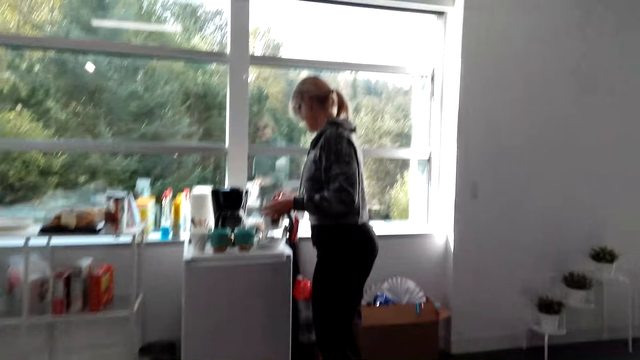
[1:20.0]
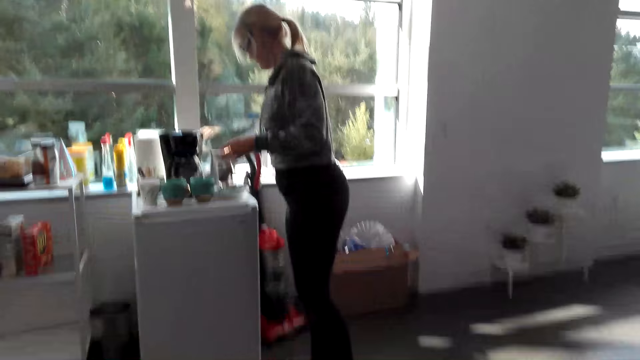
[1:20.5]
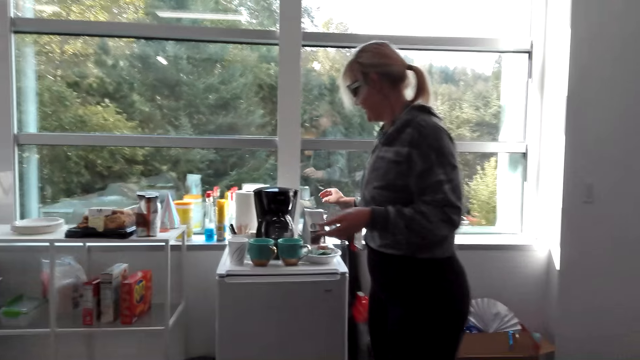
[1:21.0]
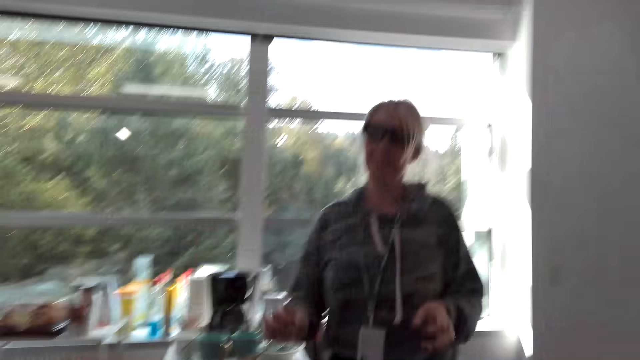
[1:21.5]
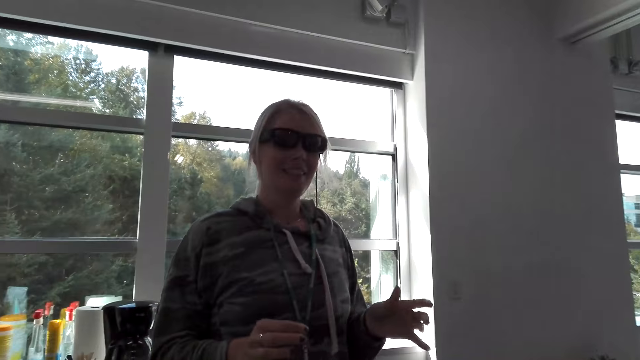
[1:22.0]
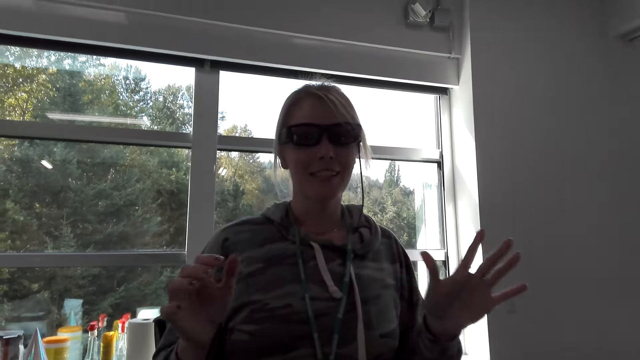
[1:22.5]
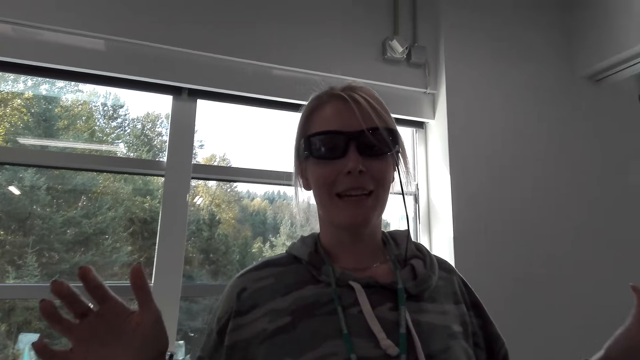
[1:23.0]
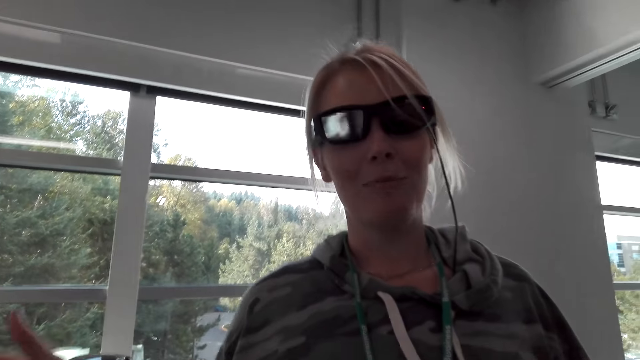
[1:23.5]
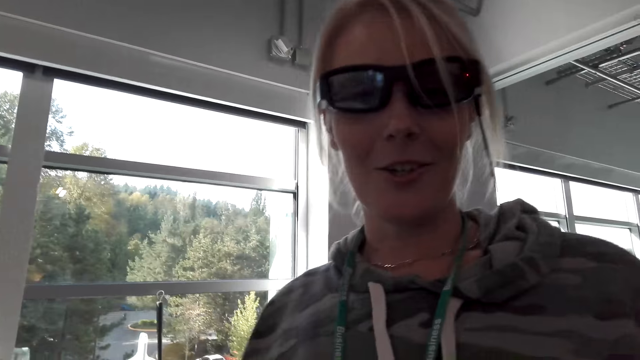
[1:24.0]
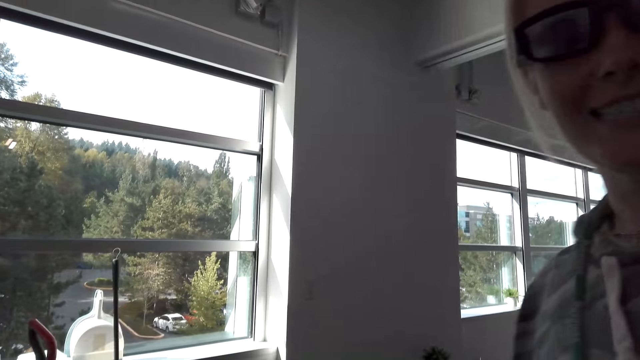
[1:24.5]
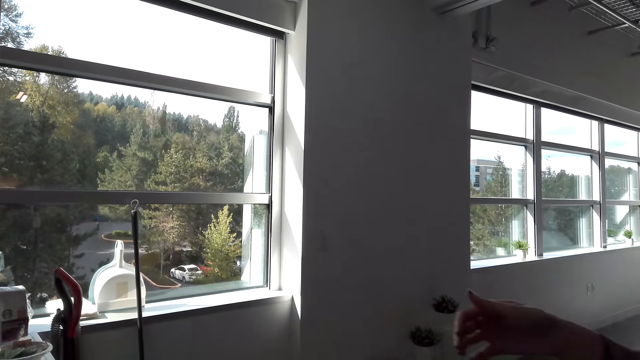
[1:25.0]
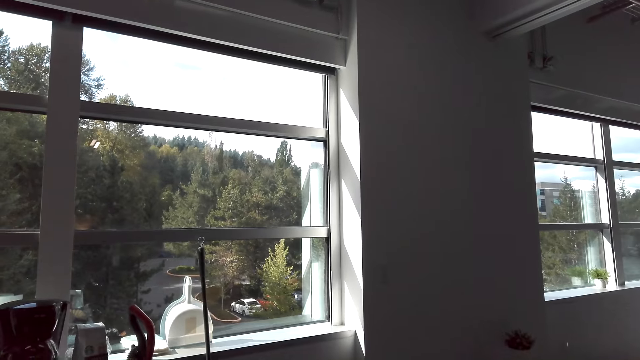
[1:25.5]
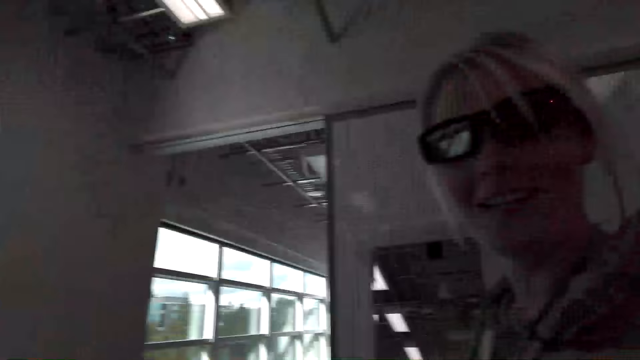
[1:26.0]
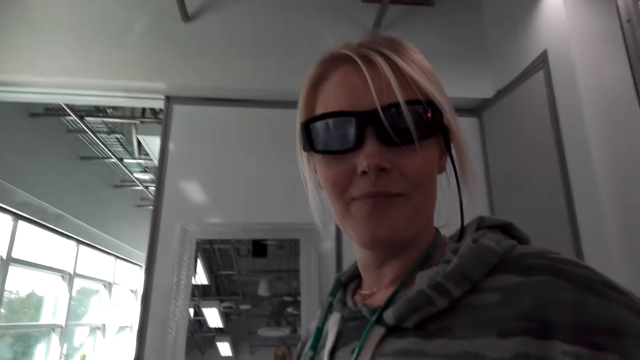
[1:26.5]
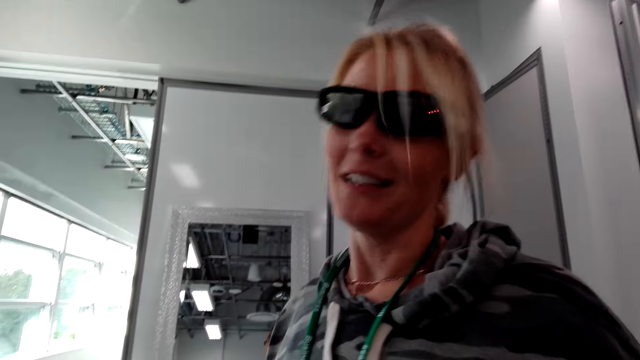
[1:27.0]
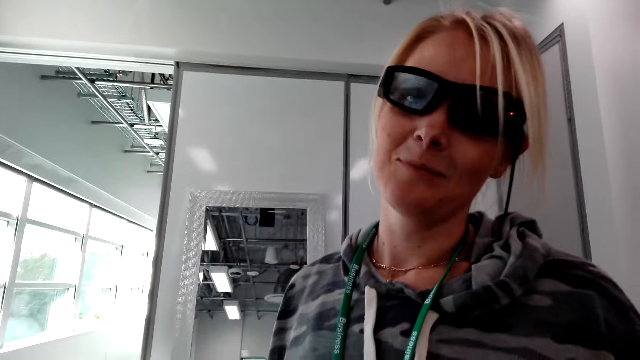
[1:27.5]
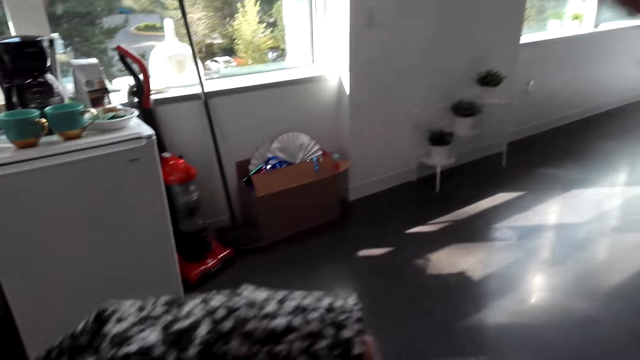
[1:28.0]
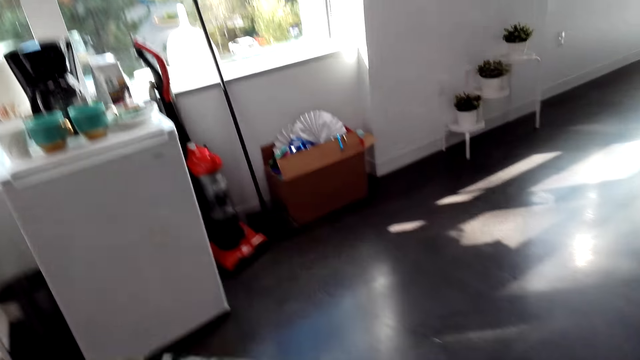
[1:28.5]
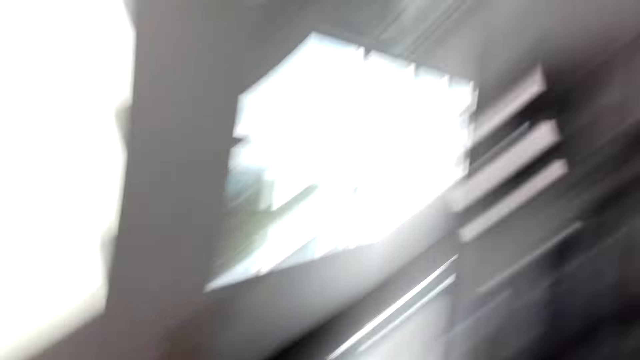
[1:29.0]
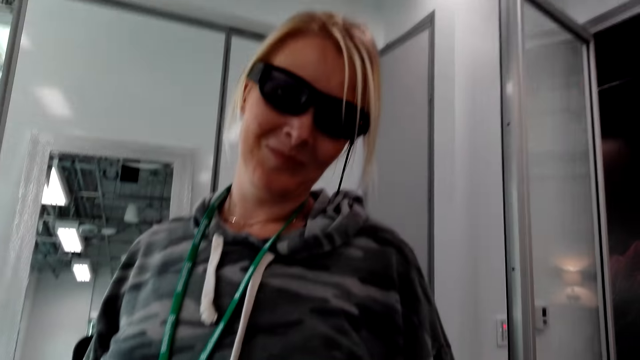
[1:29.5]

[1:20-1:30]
A person places coffee on the fridge. The person talks. The camera wearer talks.

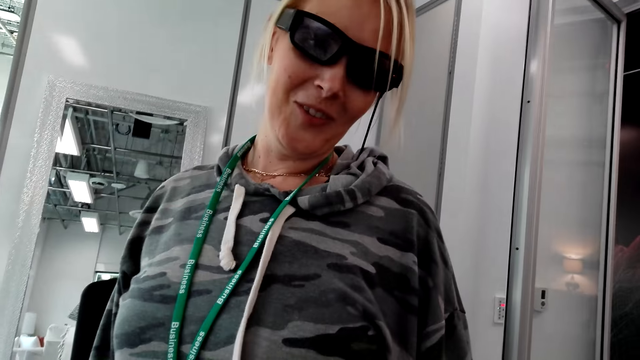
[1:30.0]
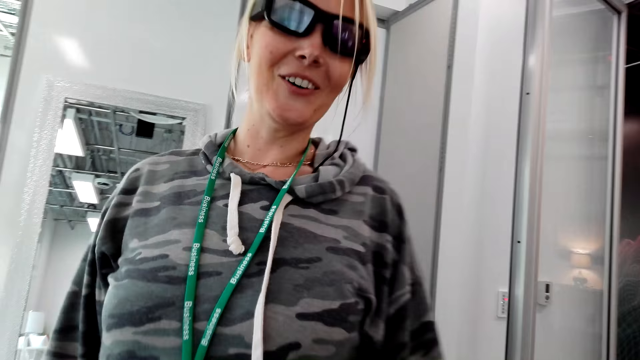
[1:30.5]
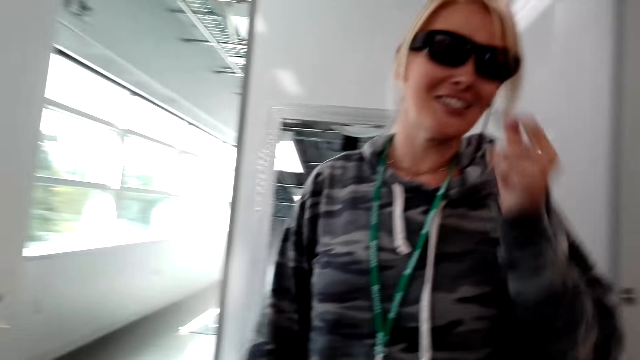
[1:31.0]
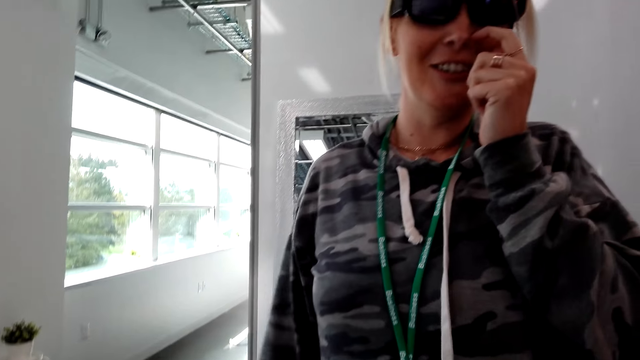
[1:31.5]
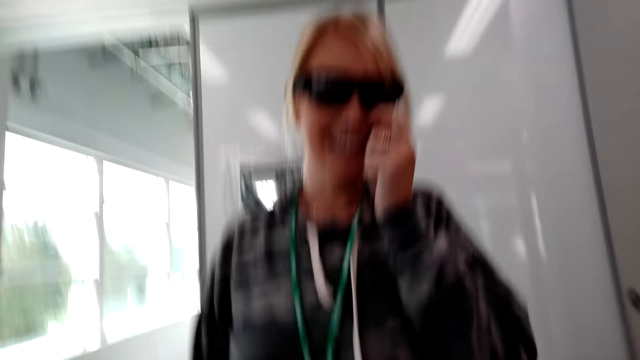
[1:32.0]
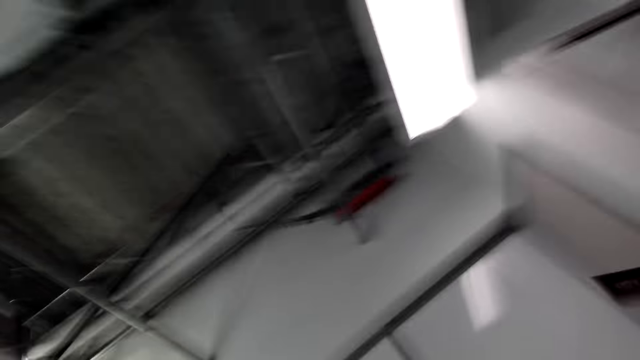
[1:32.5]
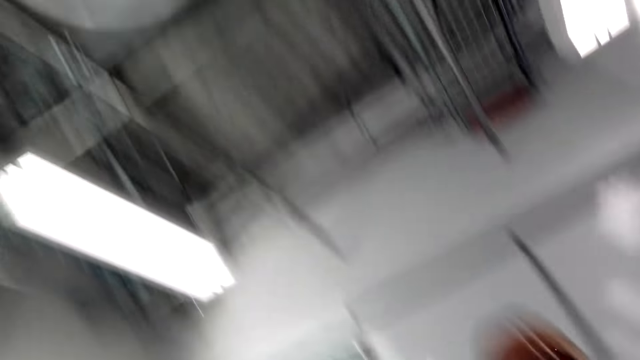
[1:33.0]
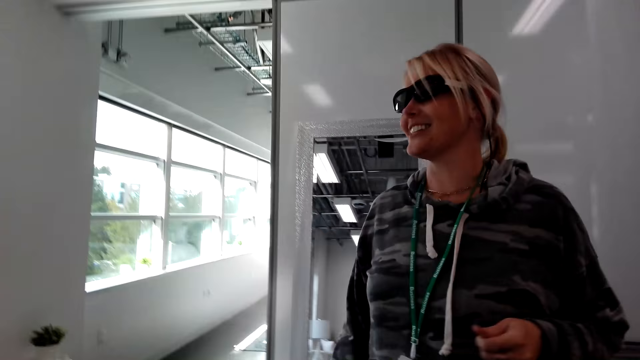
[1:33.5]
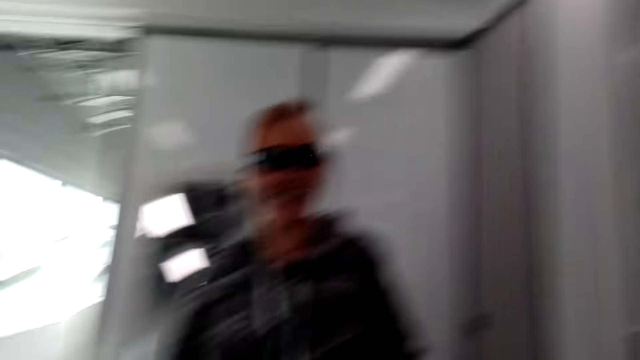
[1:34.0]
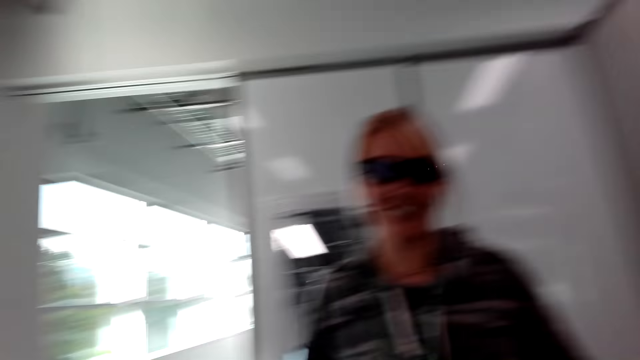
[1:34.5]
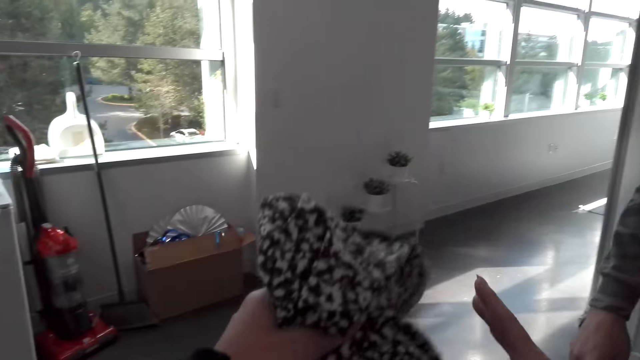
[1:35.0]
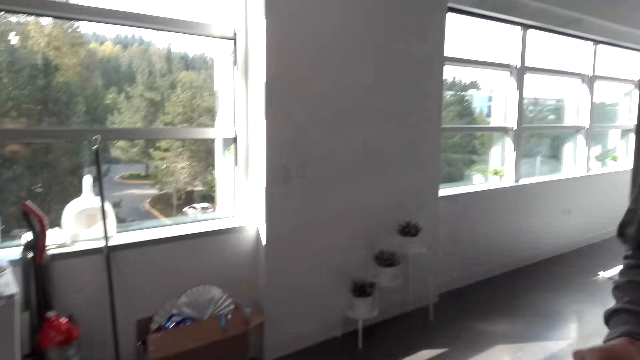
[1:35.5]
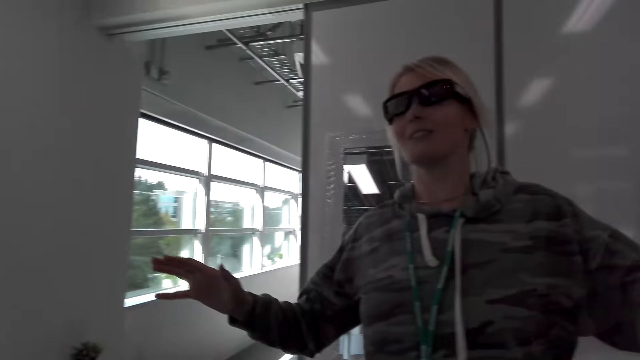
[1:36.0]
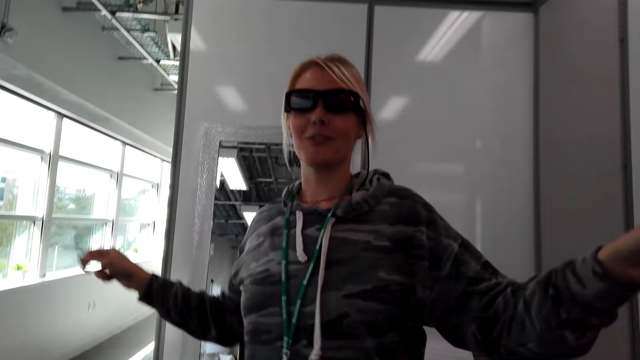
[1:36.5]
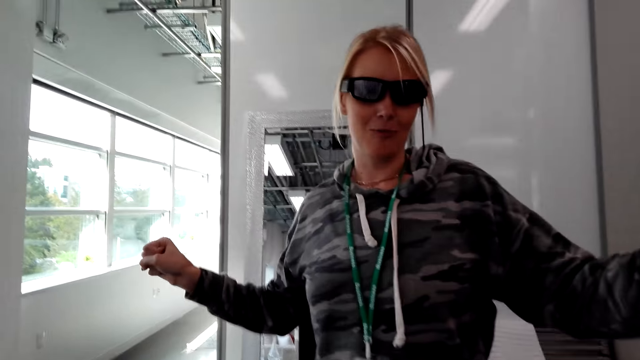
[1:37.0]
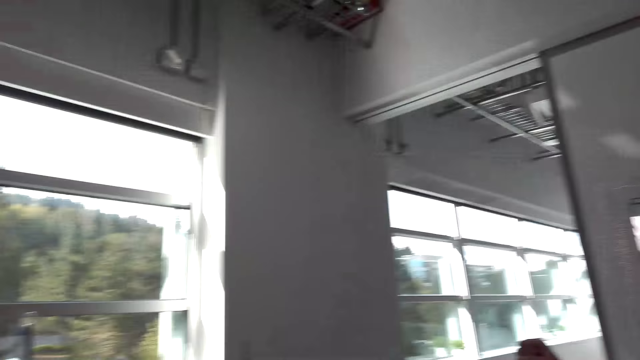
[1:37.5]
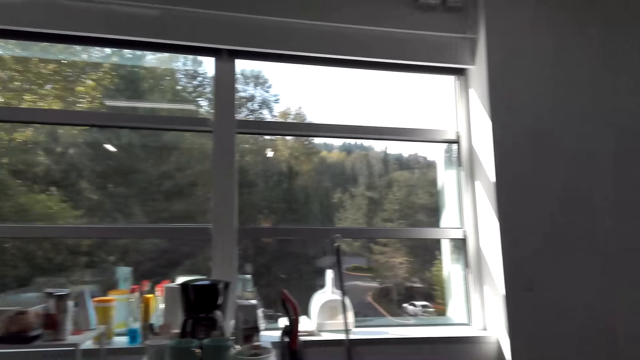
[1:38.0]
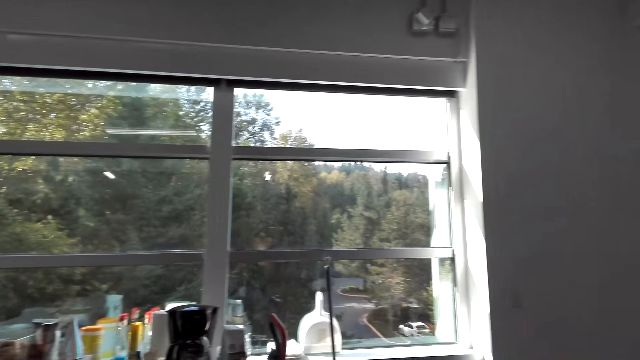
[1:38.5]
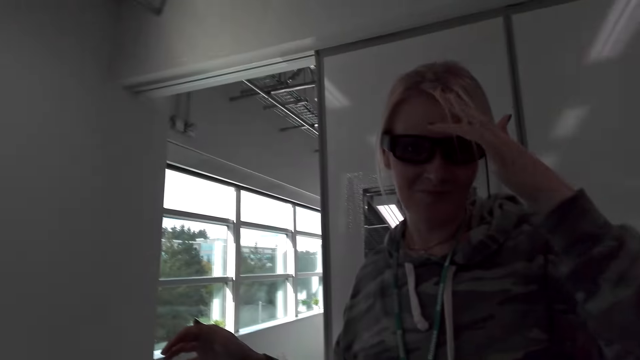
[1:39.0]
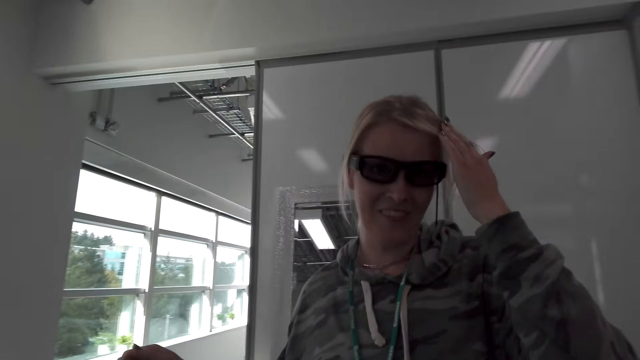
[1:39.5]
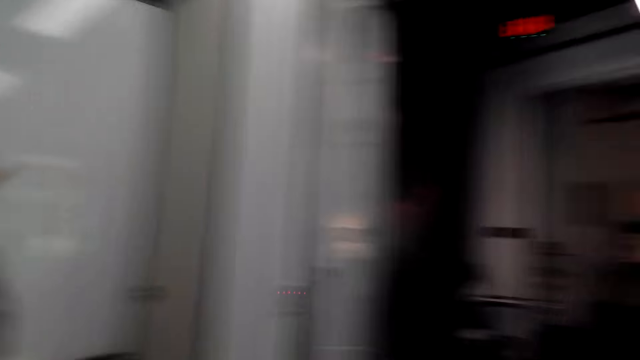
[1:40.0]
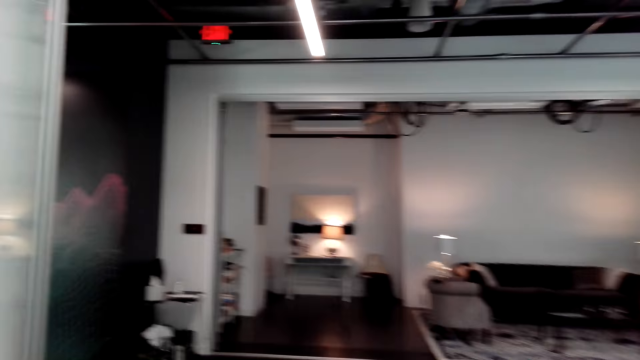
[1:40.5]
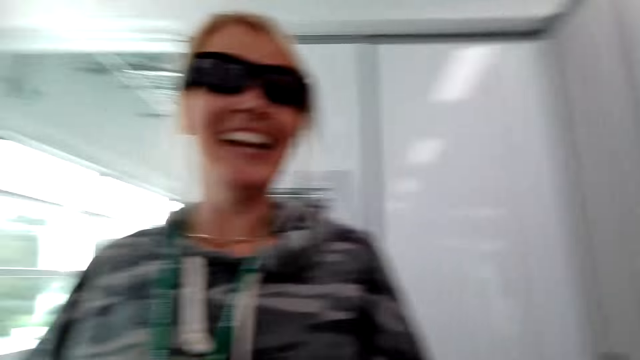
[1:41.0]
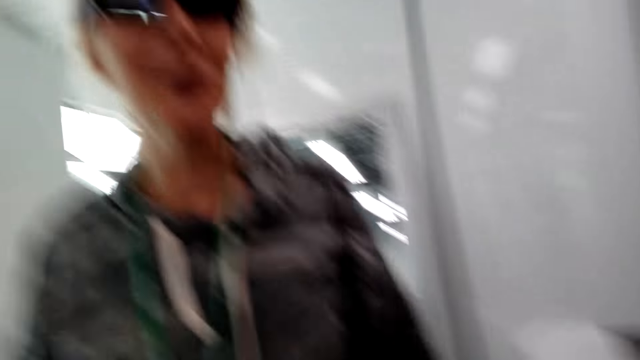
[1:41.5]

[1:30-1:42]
A person talks and rubs their nose. The camera wearer talks and looks around. The person talks. The camera wearer talks. The person touches their hair.
